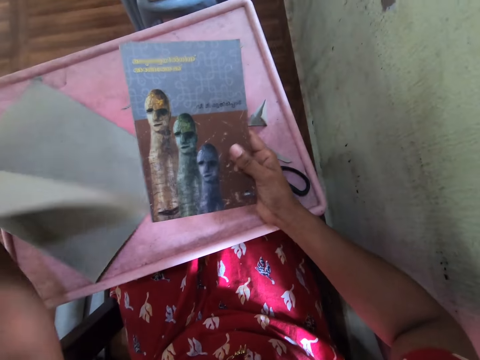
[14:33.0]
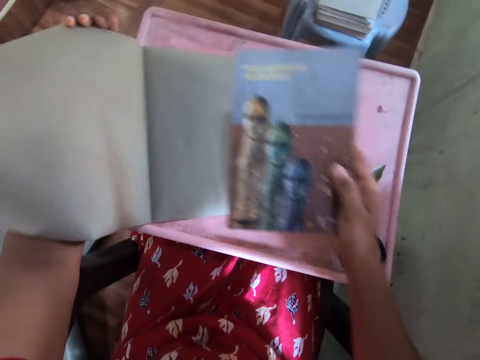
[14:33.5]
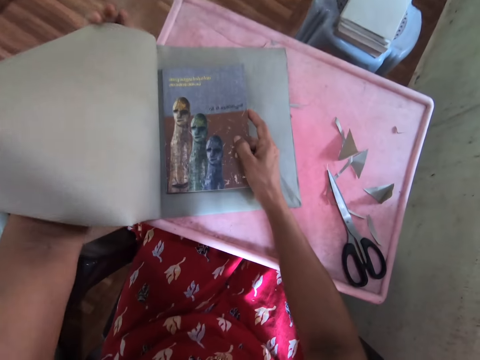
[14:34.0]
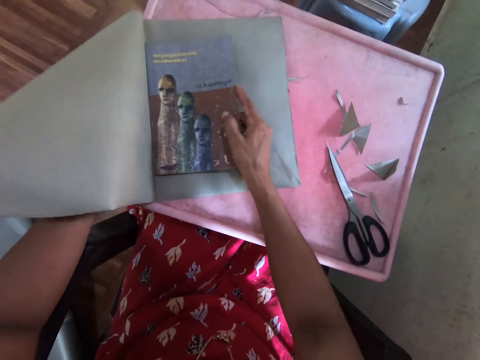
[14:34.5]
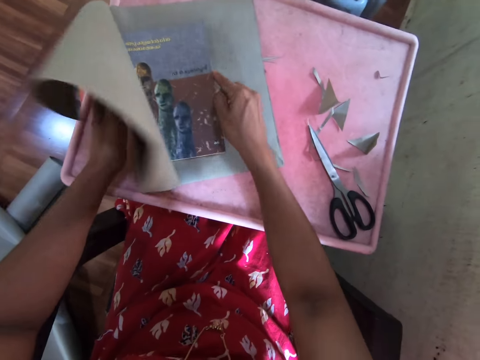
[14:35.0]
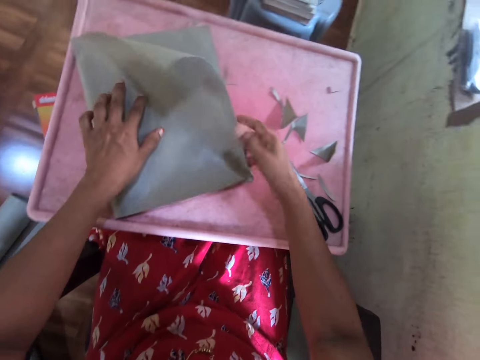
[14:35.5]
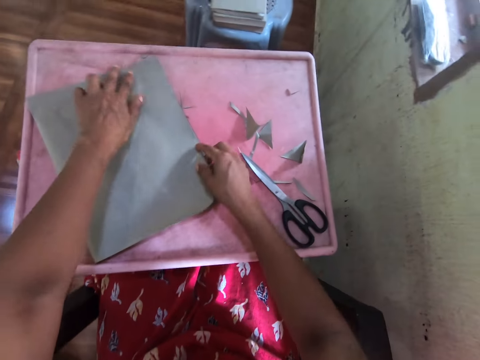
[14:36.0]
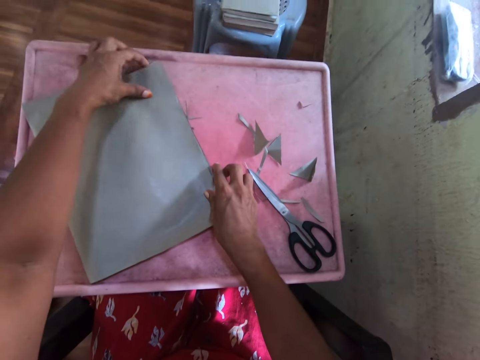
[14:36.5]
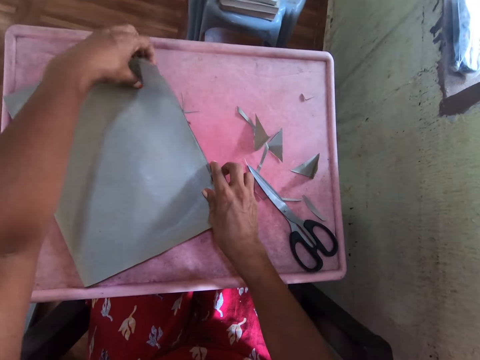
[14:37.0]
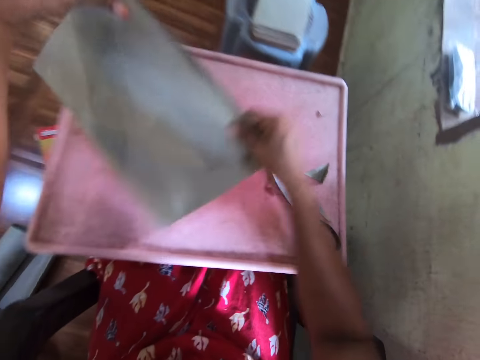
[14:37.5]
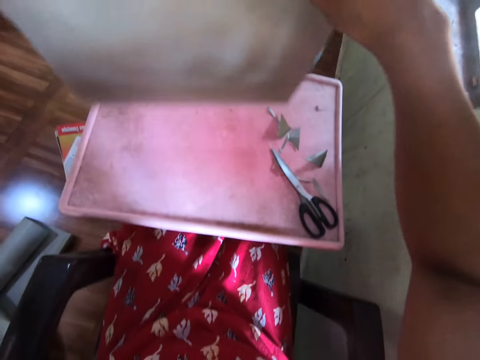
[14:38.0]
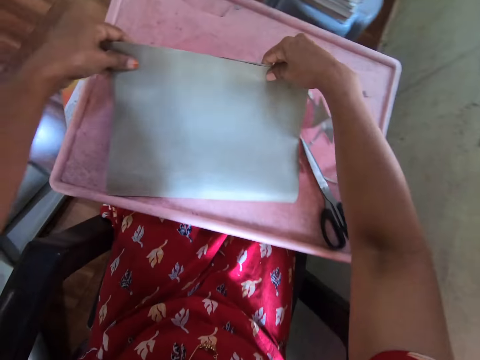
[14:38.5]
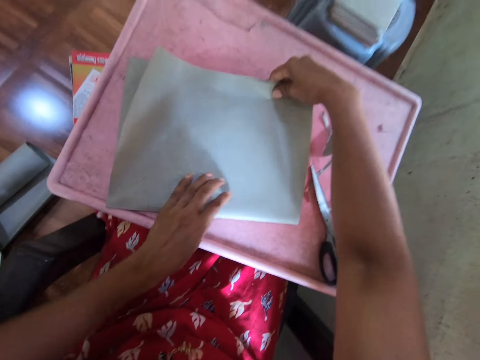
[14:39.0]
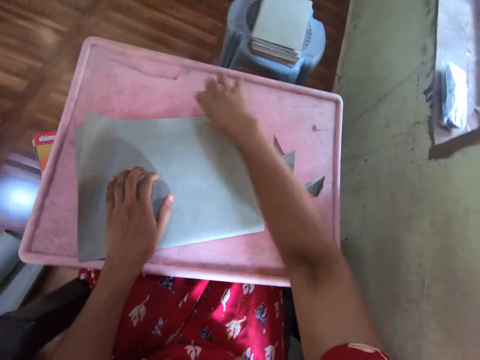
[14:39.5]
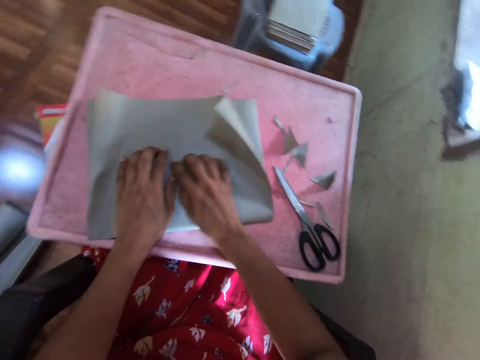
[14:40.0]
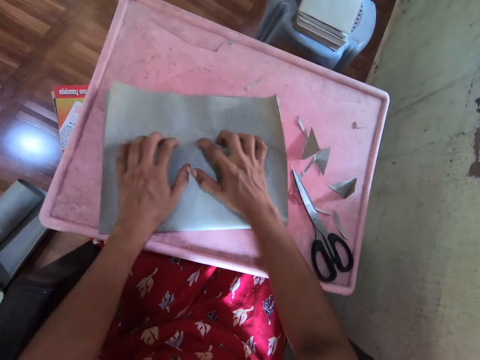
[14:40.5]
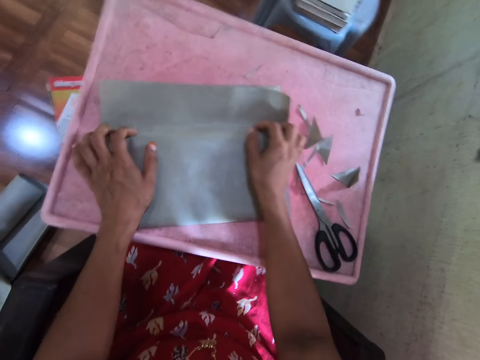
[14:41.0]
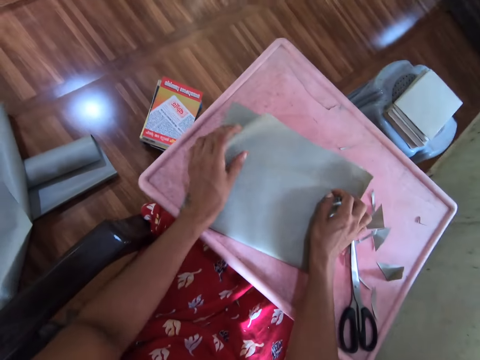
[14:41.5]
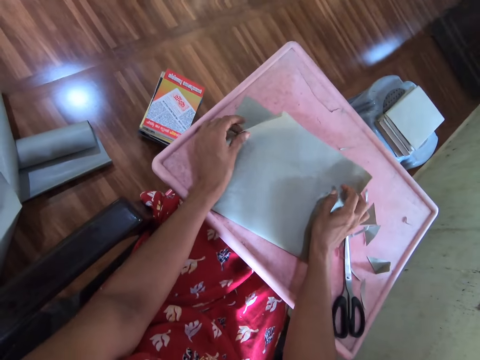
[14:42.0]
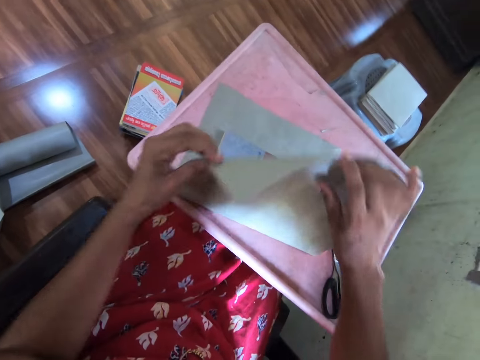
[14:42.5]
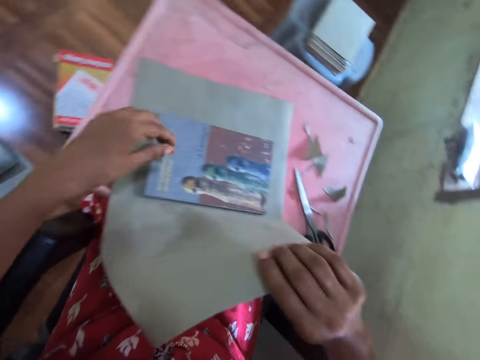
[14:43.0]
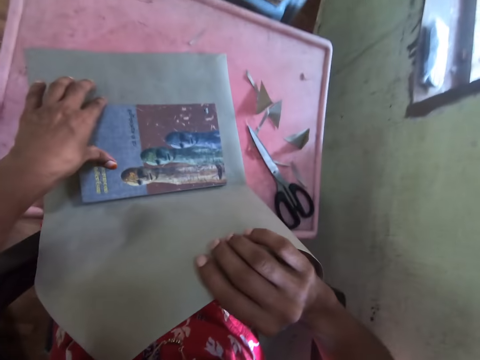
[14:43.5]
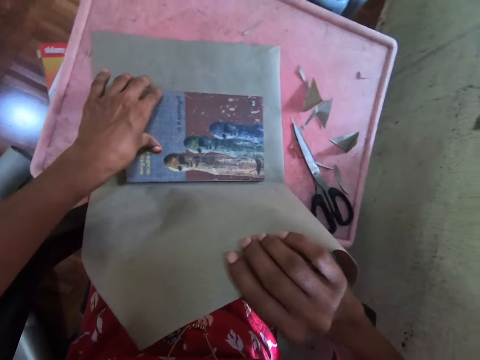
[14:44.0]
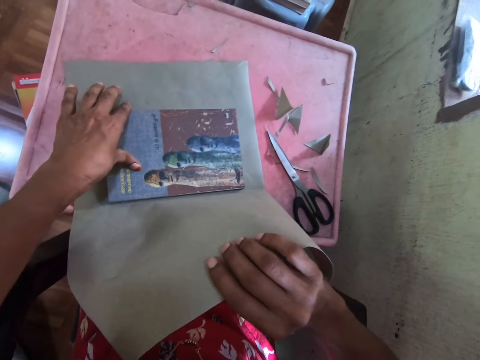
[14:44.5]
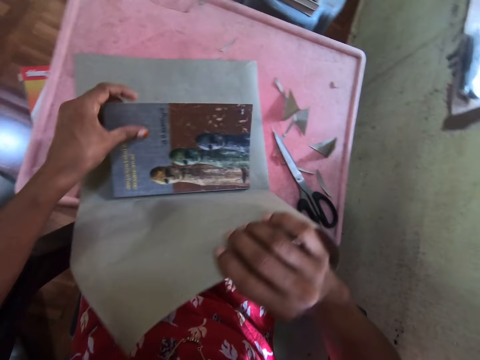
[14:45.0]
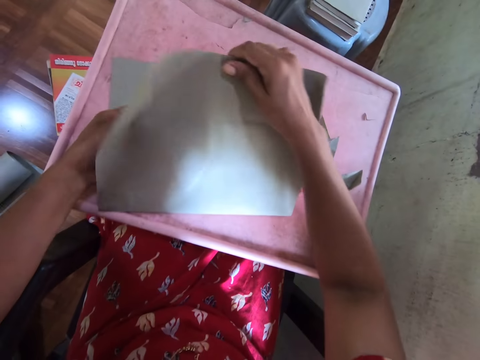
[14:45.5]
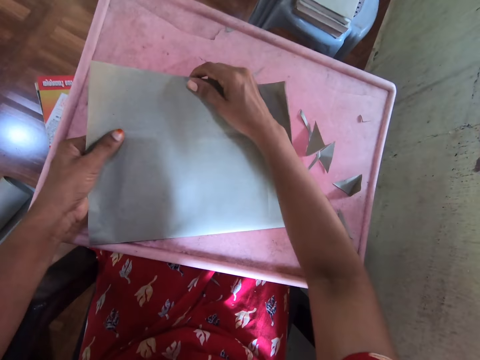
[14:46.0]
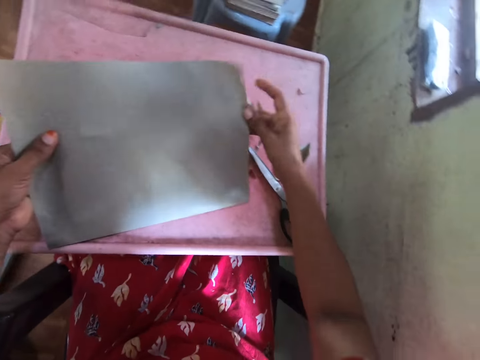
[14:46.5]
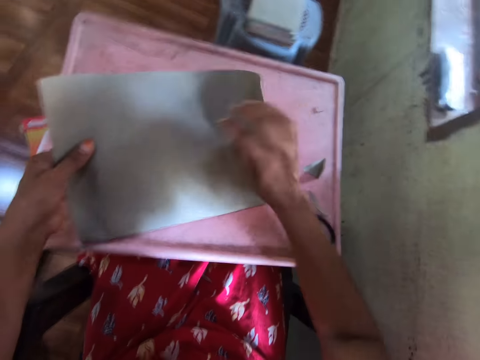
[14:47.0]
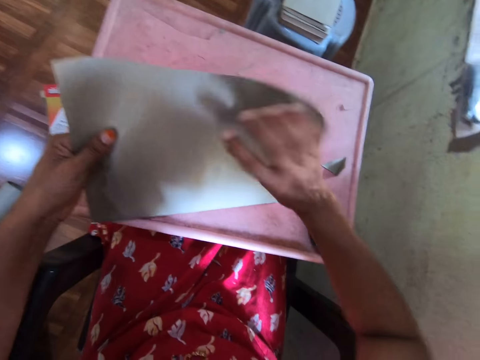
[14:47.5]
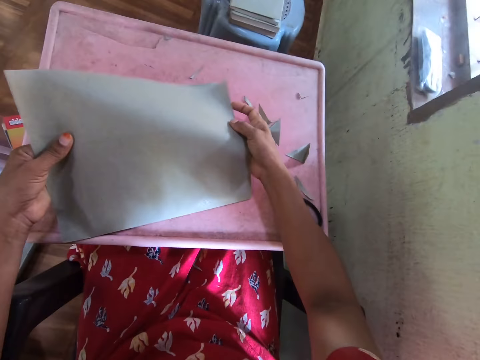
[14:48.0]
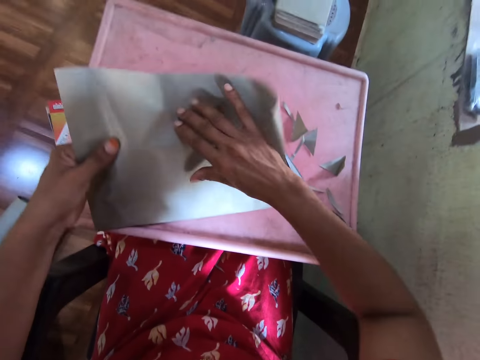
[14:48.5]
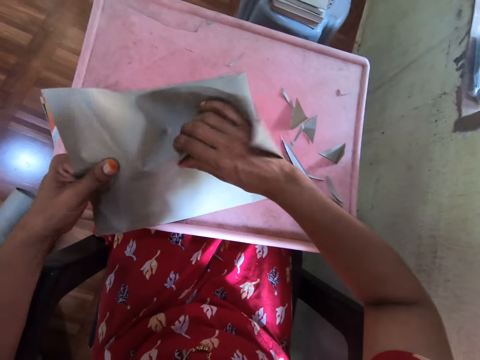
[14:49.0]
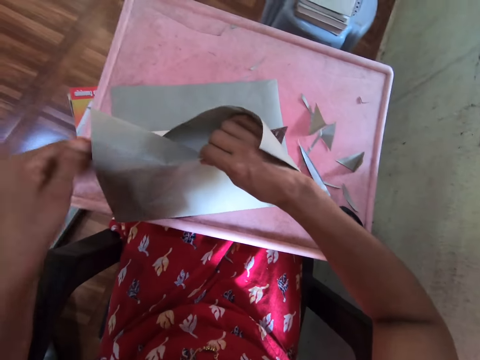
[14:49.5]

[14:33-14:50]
The camera wearer looks at the book. She opens a book cover. She places the book on the cardboard on the tray with her right hand. She covers the book. She picks up the book with the cardboard on the tray with her hands. She drops the book with the cardboard on the tray with her hands. She adjusts the cardboard on the tray with her hands. She touches the book on the tray with her left hand. She opens the book. She wraps the book with the cardboard on the tray with her hands.

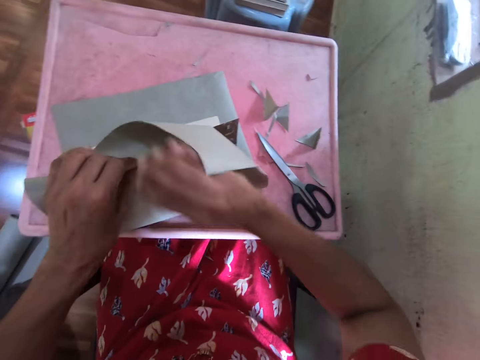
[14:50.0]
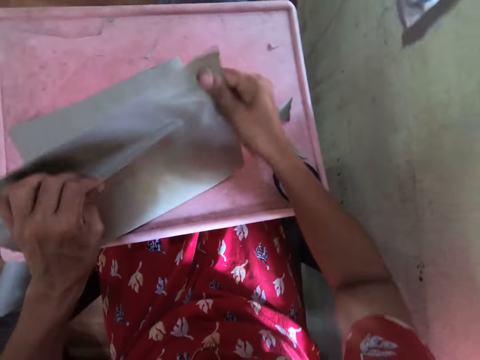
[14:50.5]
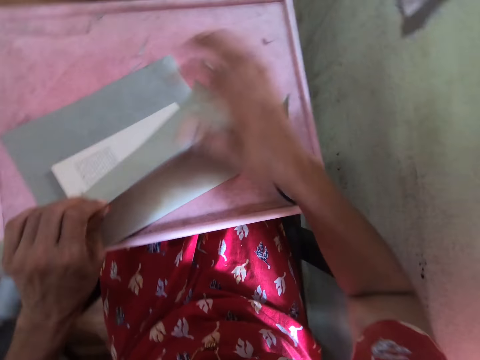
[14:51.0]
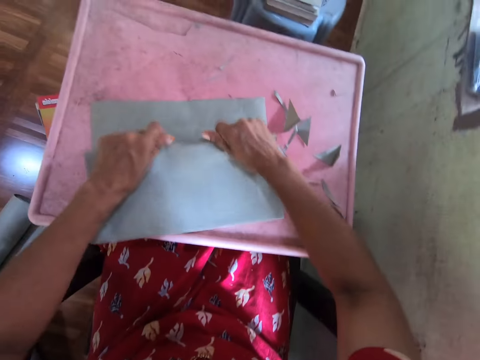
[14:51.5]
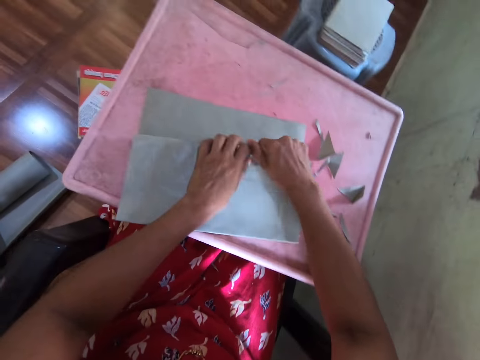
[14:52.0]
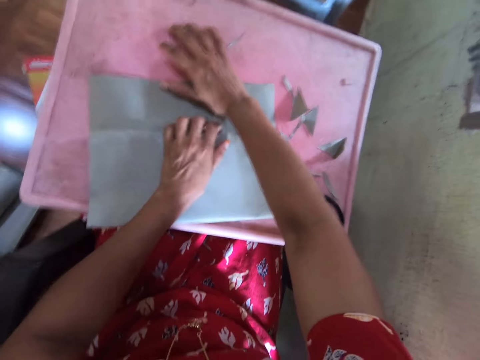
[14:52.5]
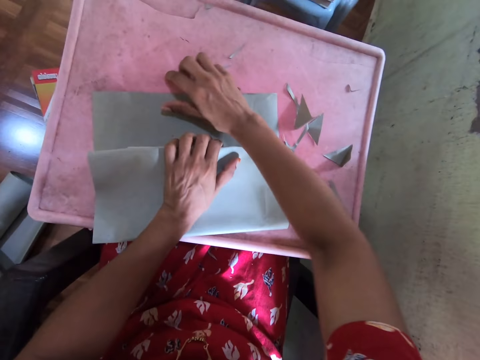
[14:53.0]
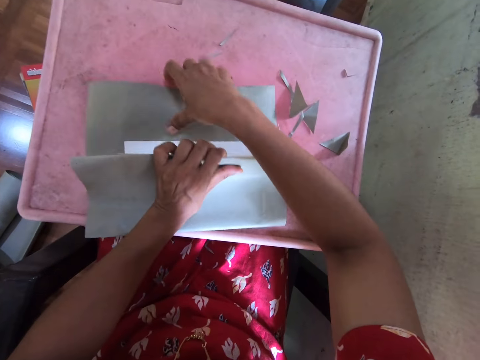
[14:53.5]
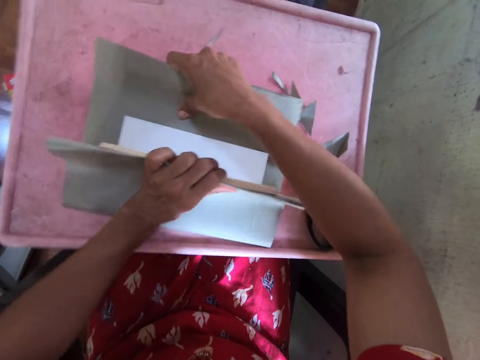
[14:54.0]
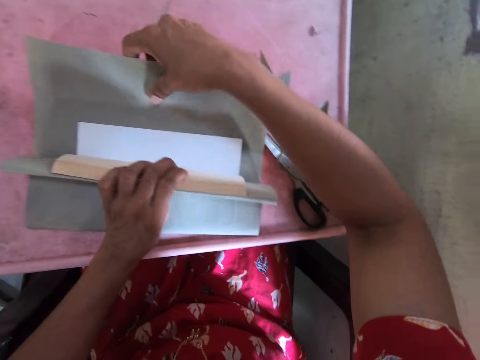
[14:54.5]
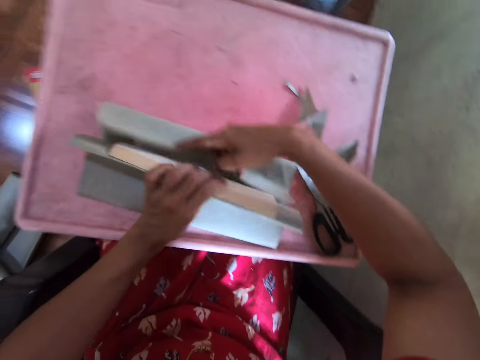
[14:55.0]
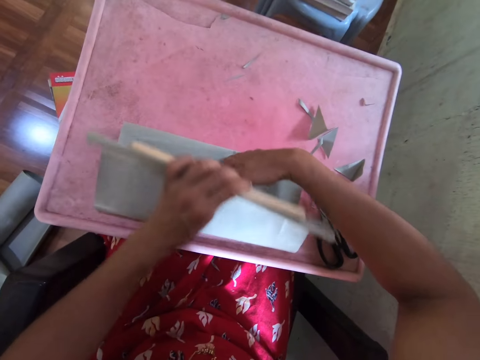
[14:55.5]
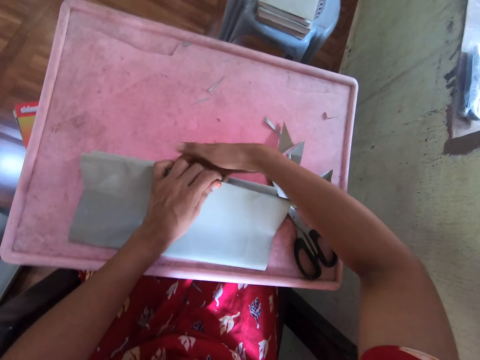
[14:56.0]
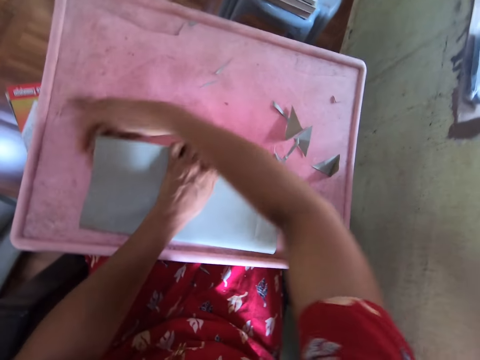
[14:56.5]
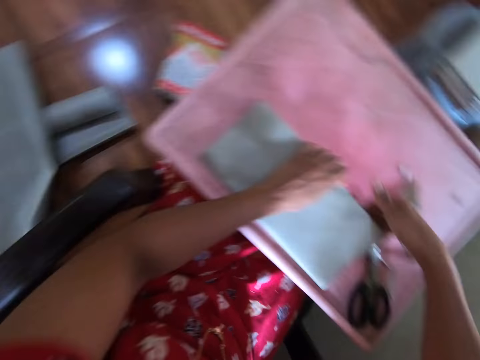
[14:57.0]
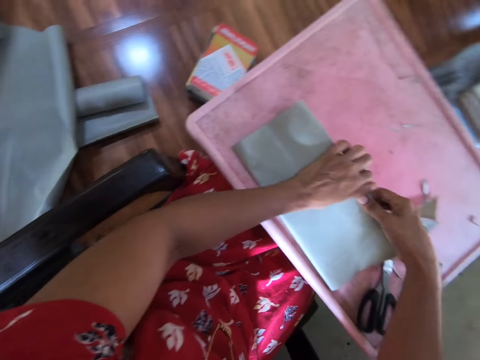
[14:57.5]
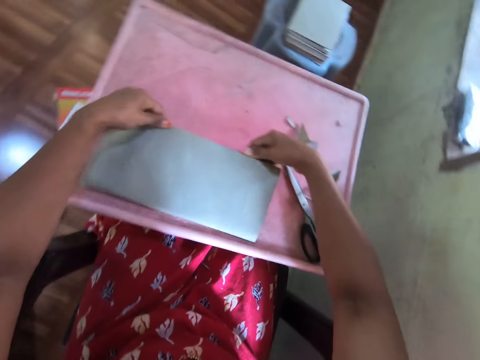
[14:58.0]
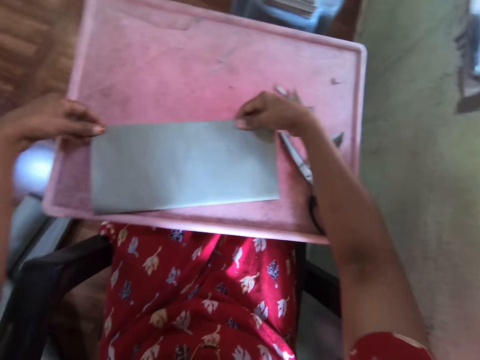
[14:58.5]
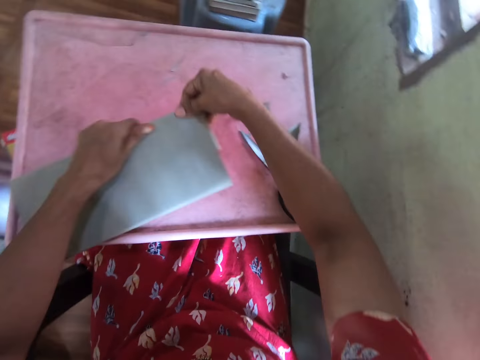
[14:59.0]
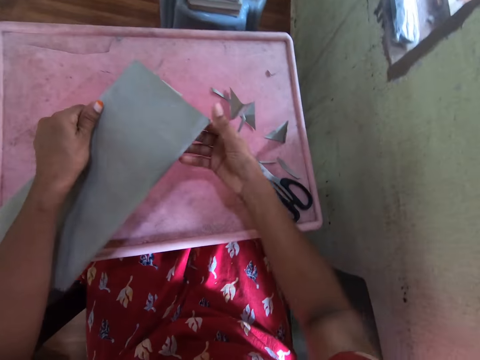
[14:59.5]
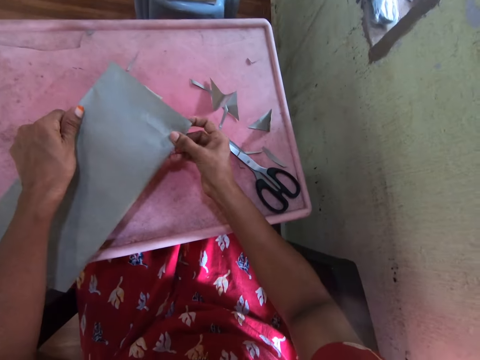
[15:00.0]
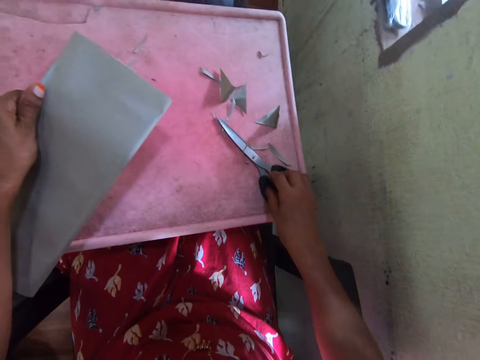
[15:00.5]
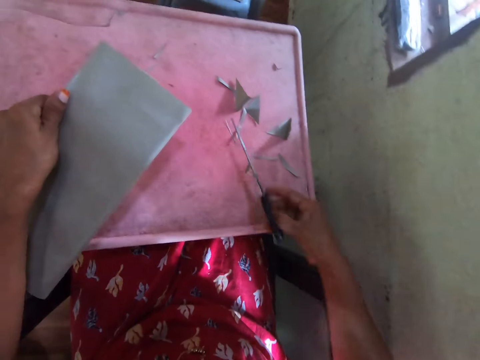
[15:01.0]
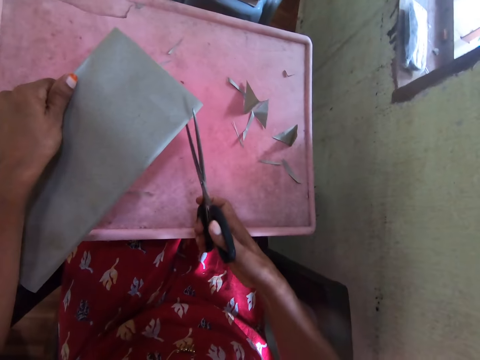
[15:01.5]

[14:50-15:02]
The camera wearer picks up scissors on the tray with her right hand.
